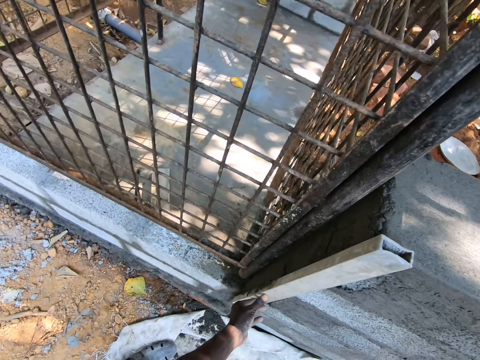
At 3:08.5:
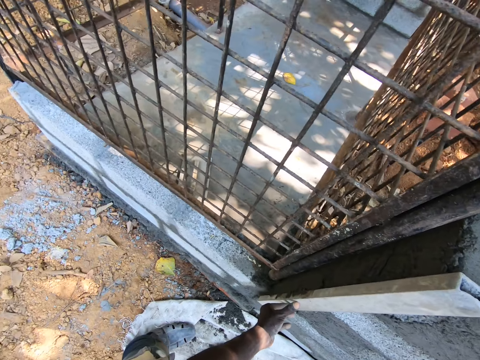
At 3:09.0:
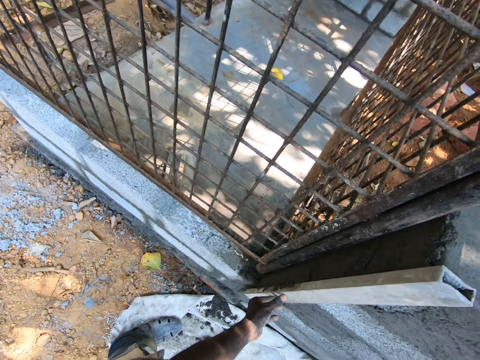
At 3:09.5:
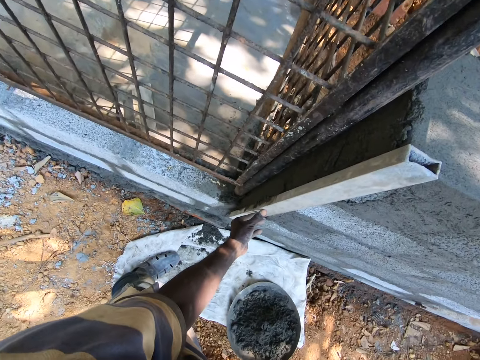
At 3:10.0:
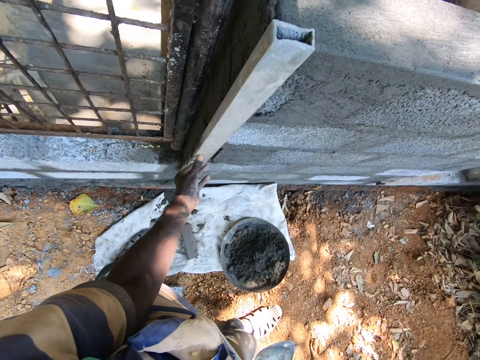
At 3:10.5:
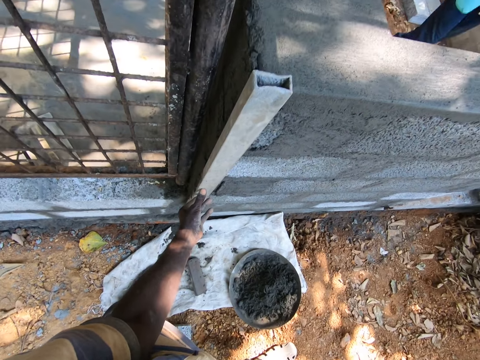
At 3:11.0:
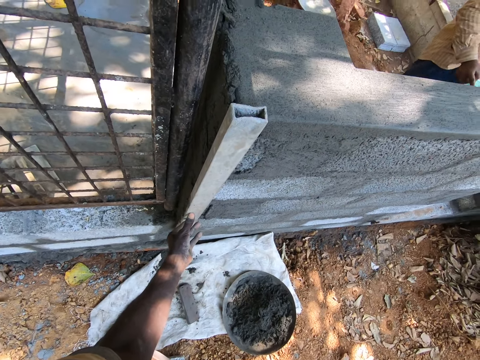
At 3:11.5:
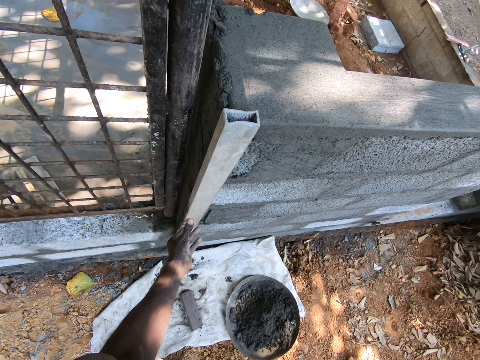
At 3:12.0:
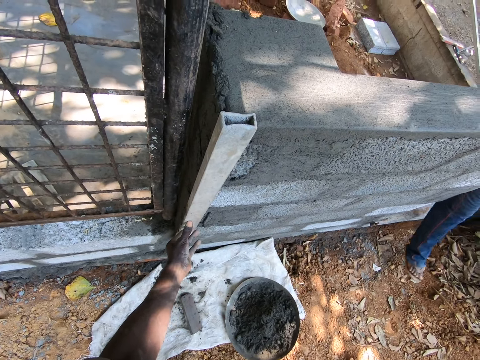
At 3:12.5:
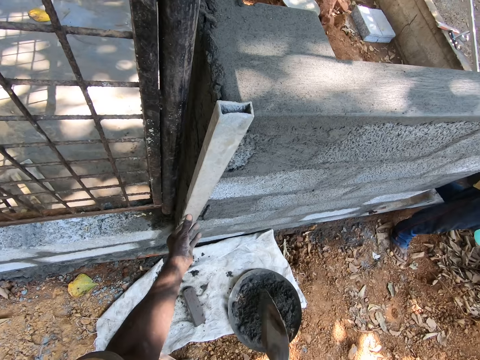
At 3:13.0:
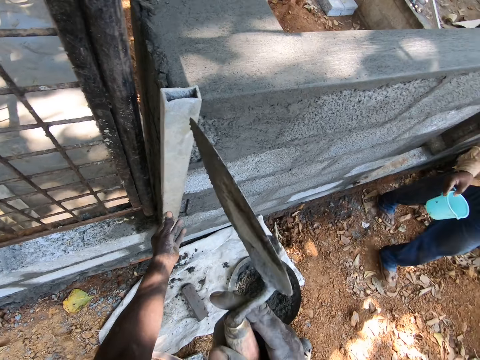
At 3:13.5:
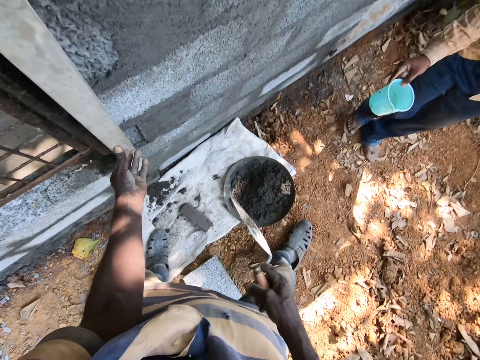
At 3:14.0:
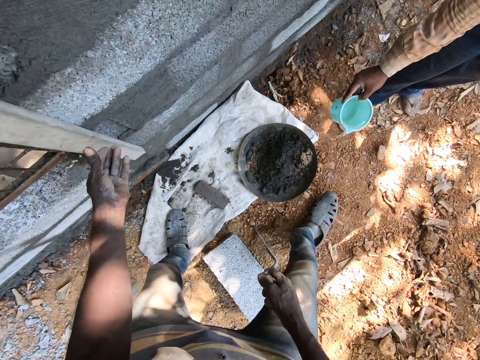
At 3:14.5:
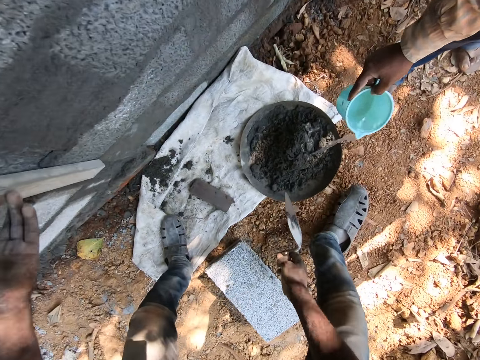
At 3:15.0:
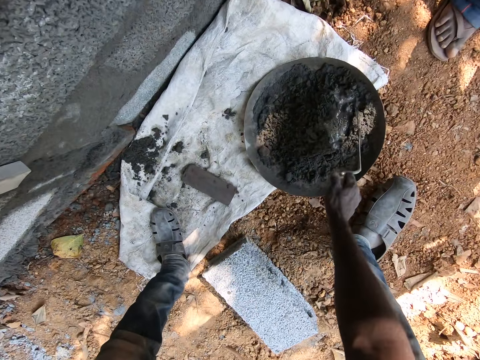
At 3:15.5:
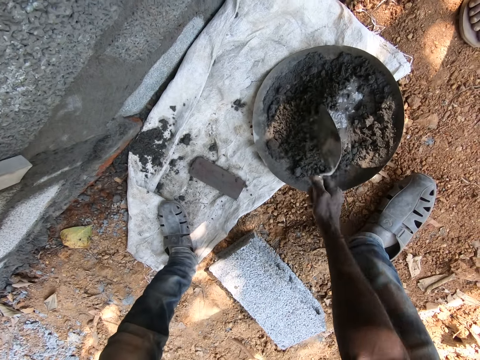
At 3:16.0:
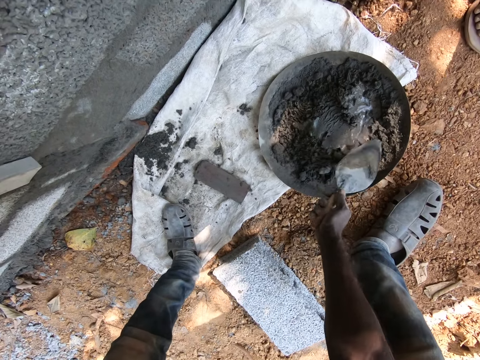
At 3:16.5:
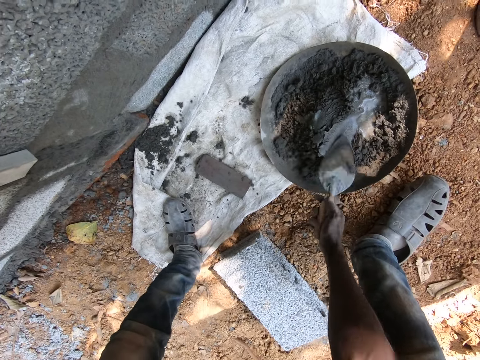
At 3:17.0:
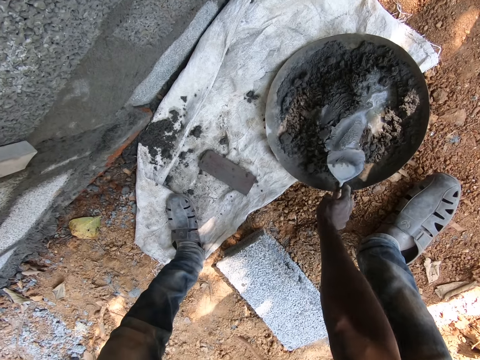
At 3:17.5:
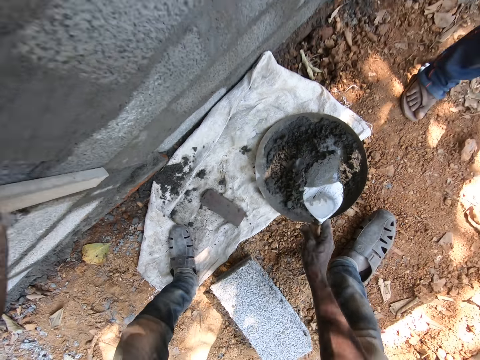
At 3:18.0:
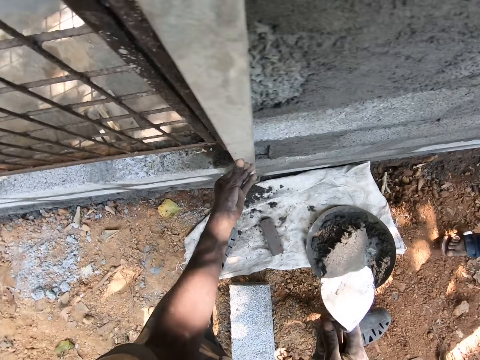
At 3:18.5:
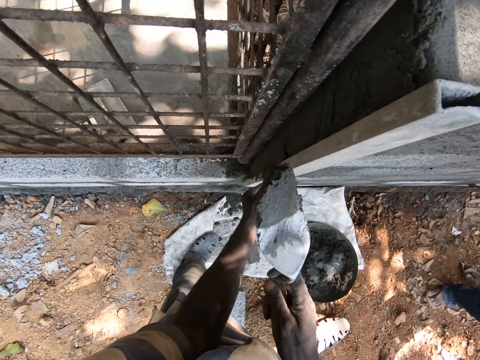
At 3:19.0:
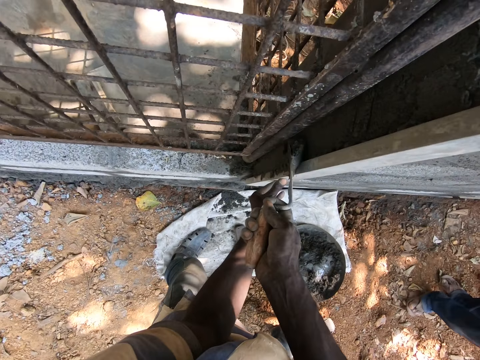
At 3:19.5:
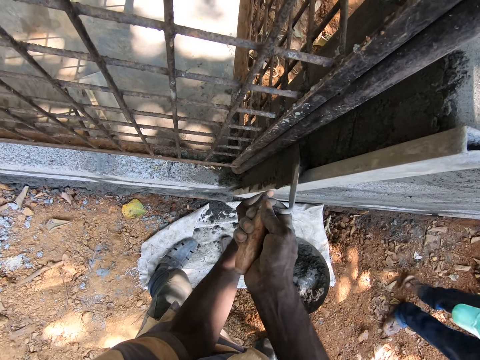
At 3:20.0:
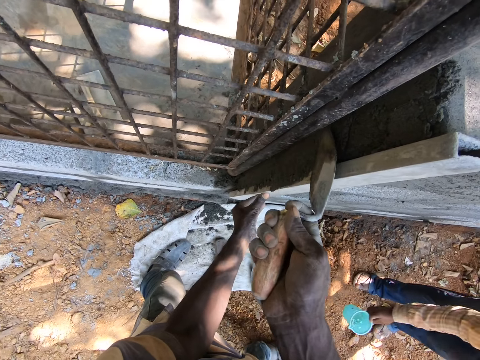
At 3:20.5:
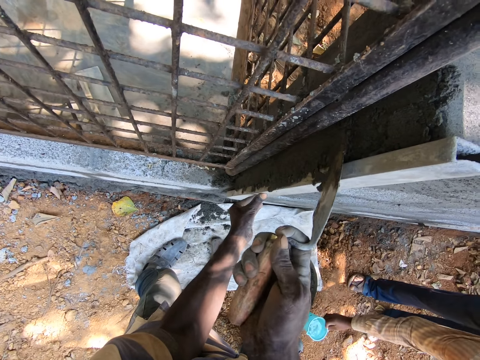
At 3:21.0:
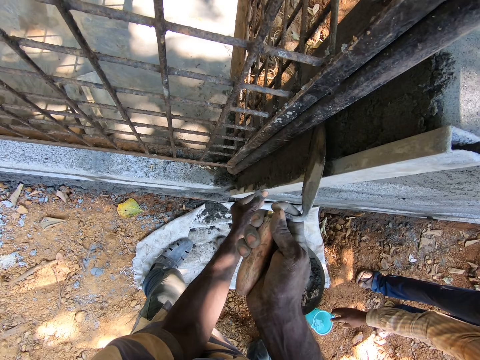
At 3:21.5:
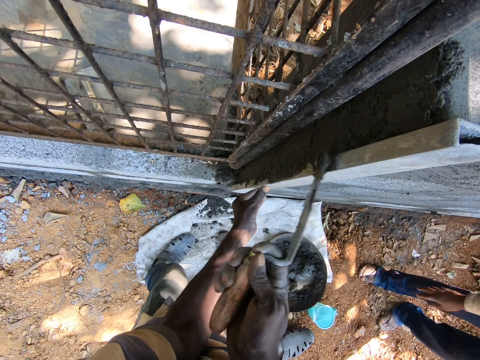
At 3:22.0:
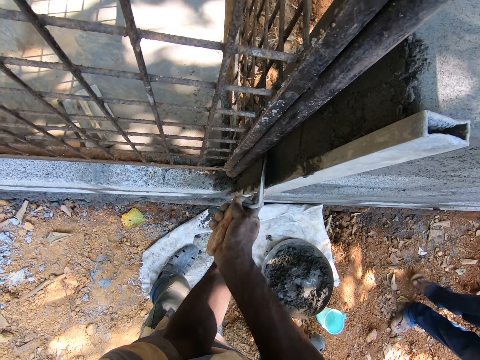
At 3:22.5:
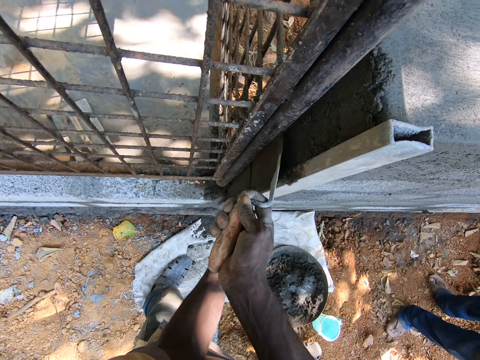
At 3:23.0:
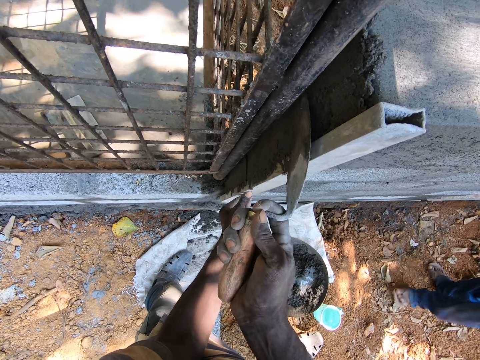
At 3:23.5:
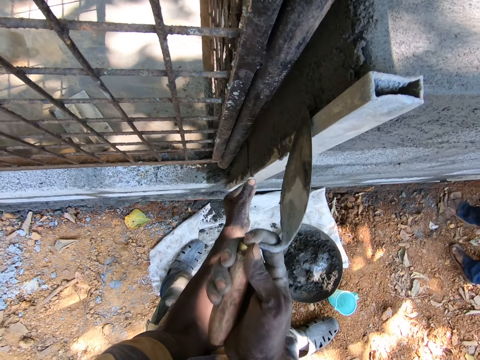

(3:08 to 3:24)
The camera wearer looks at the wall. A man walks around the compound. The man pours the water into the headpan on the sack on the ground with his right hand. The camera wearer mixes the cement mortar with water in the headpan on the sack on the ground with the hand trowel in his right hand. Another man interacts with the camera wearer. The camera wearer takes the cement mortar from the headpan on the sack on the ground with the trowel in his right hand. He spreads the cement mortar on the wall with the trowel in his right hand. The first man drops the cup on the ground with his right hand. The camera wearer plasters the cement on the wall.

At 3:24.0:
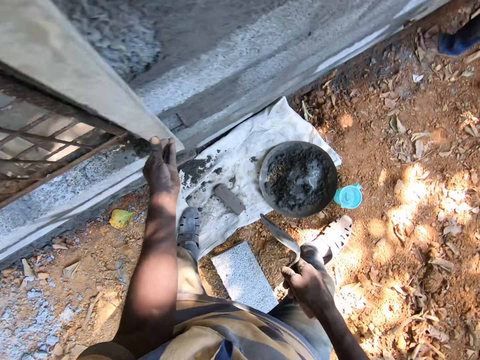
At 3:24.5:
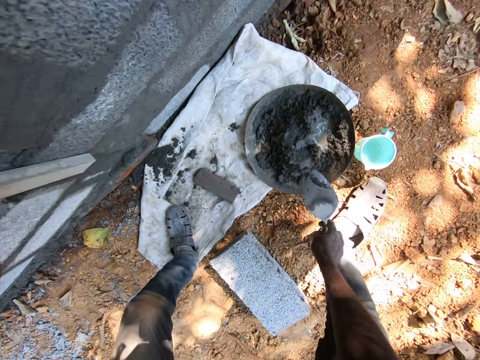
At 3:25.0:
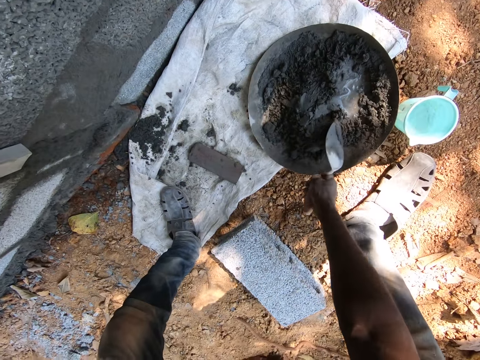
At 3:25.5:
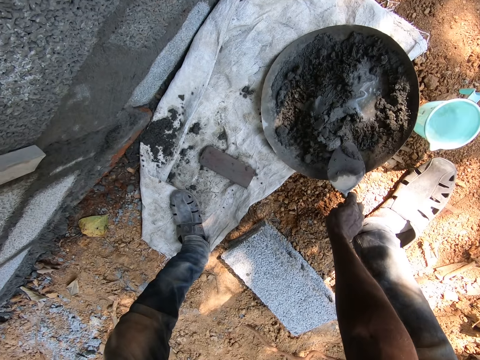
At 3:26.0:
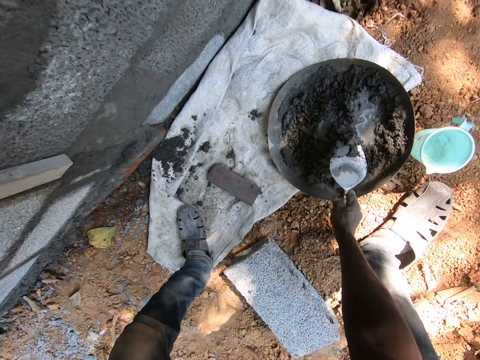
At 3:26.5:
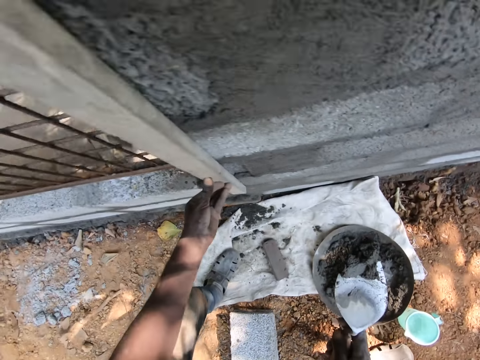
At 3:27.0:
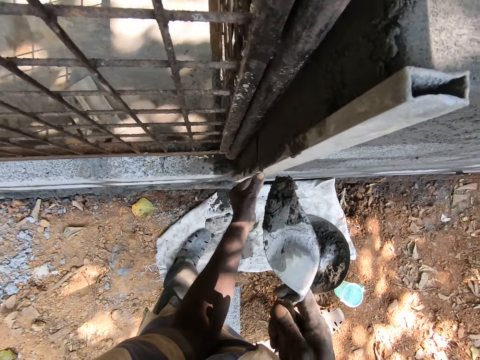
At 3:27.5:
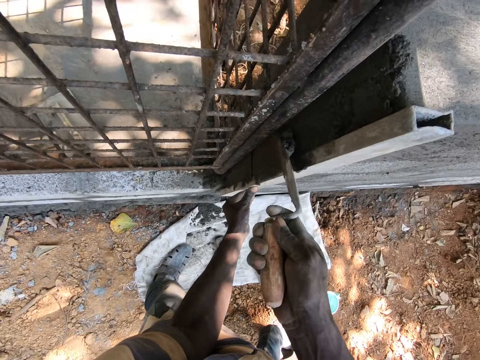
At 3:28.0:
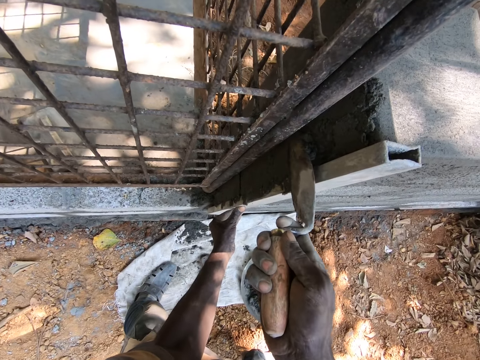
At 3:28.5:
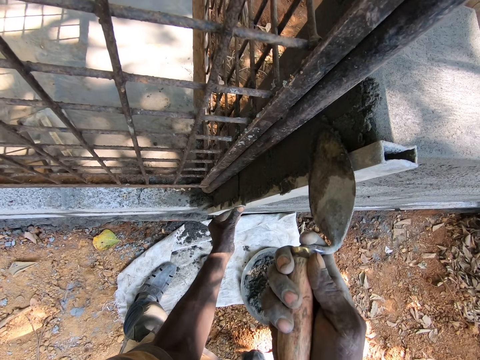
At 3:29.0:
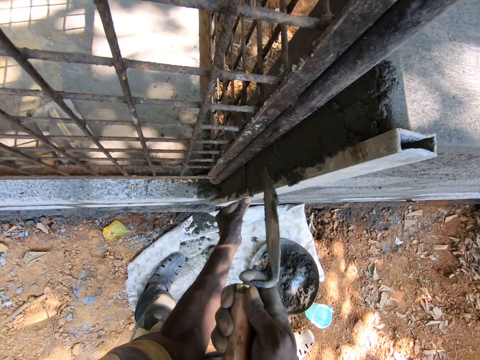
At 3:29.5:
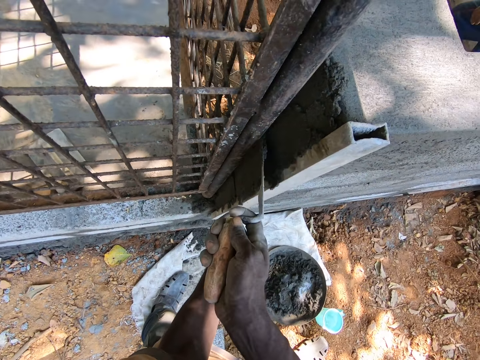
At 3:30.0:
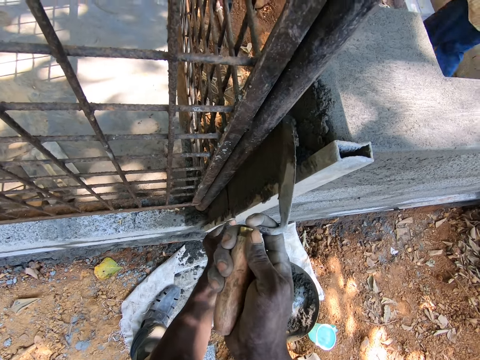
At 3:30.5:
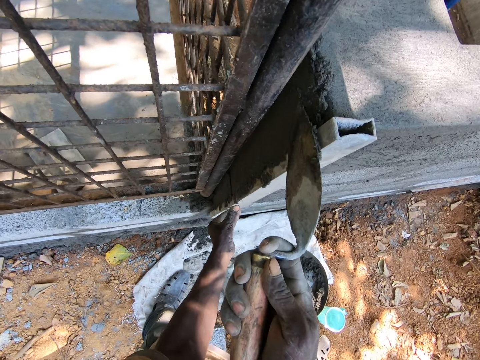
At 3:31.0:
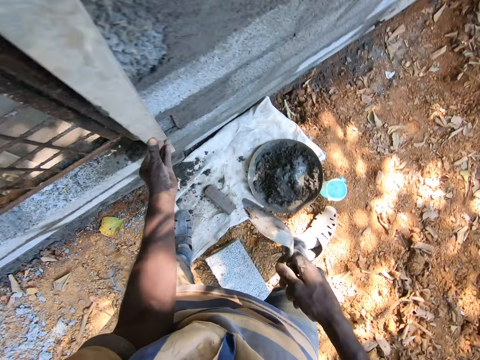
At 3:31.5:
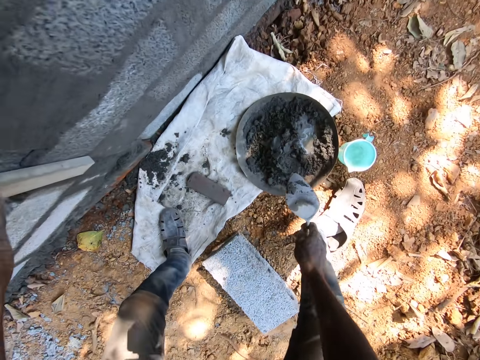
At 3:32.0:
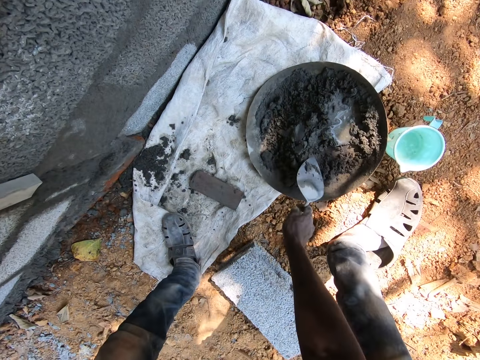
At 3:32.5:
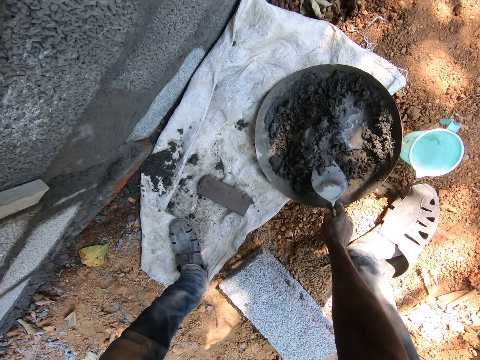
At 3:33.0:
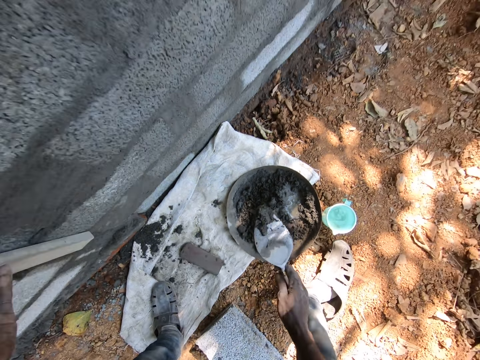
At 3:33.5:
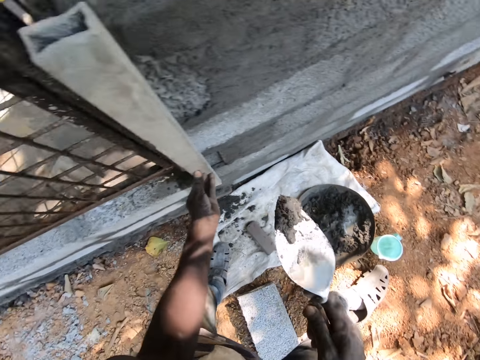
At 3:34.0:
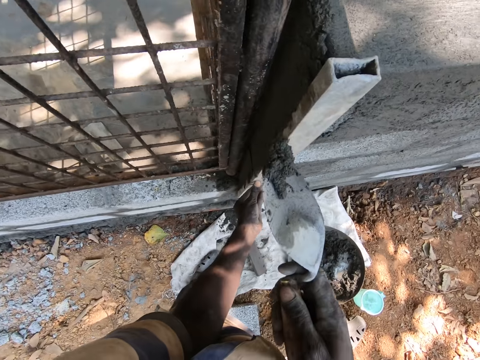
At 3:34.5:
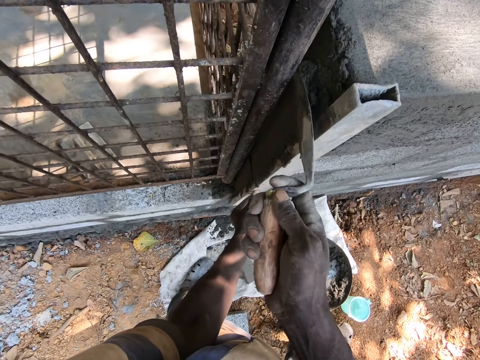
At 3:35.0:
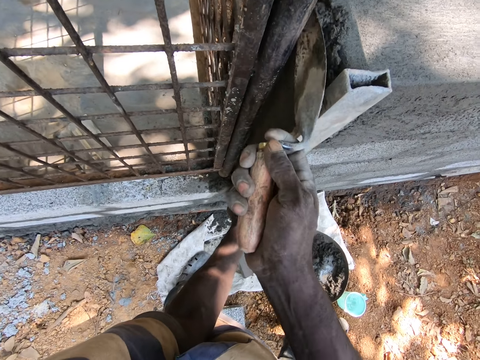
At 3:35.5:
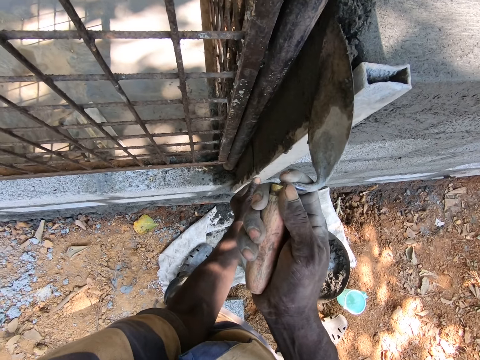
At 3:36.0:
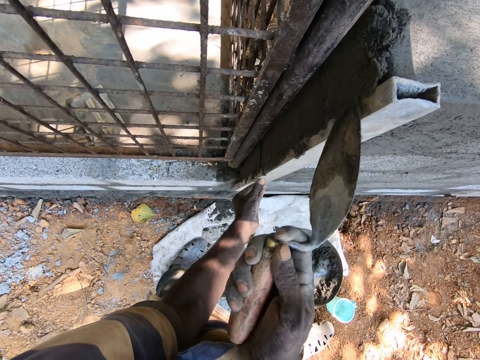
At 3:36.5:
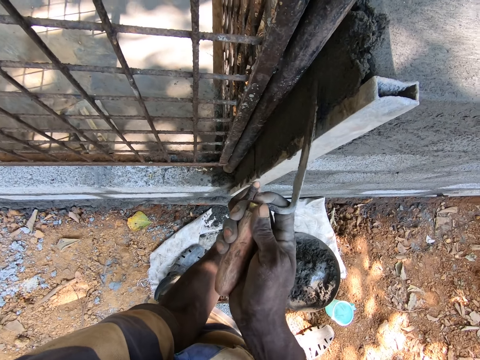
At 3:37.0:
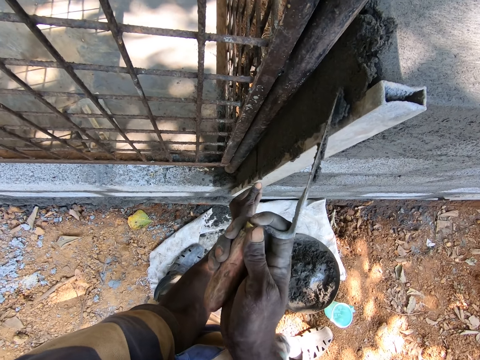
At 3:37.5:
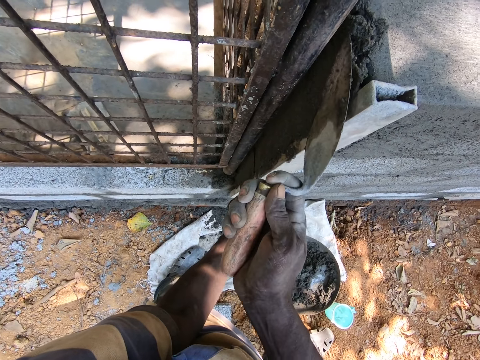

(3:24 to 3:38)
The camera wearer takes the cement mortar from the headpan on the sack on the ground with the trowel in his right hand. He spreads the cement mortar on the wall with the trowel in his right hand. He takes the cement mortar from the headpan on the sack on the ground with the trowel in his right hand. He spreads the cement mortar on the wall with the trowel in his right hand.
